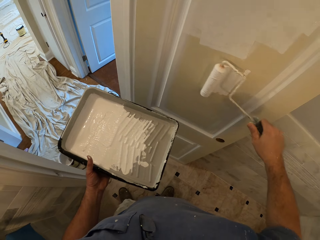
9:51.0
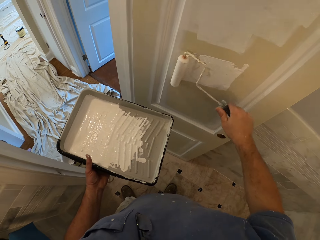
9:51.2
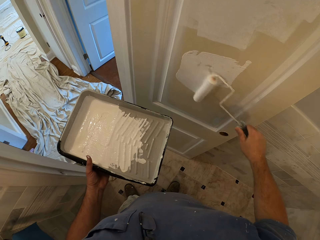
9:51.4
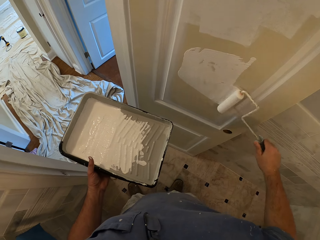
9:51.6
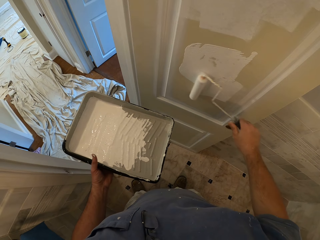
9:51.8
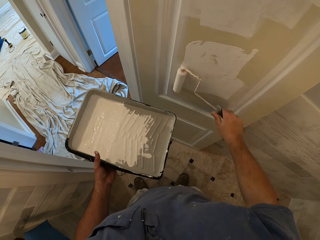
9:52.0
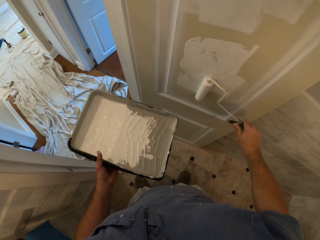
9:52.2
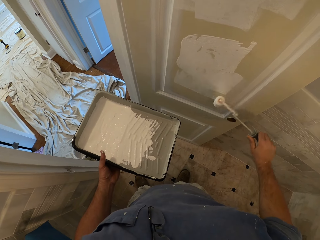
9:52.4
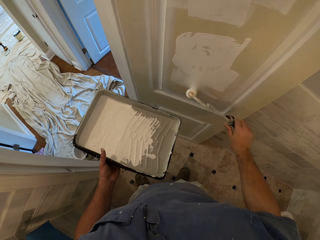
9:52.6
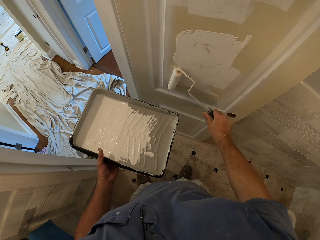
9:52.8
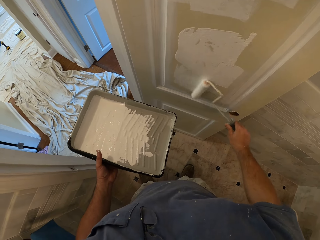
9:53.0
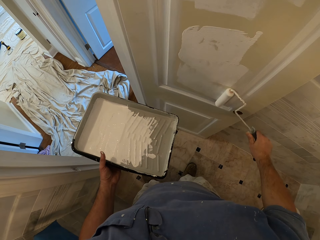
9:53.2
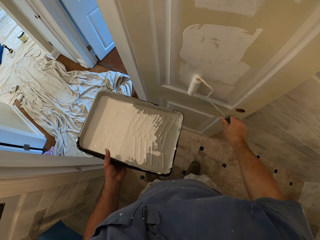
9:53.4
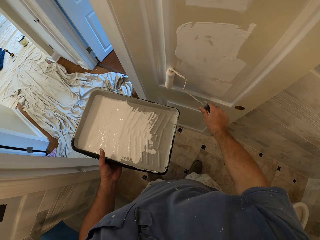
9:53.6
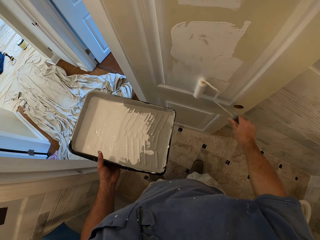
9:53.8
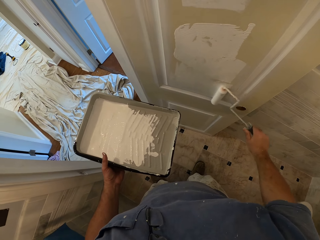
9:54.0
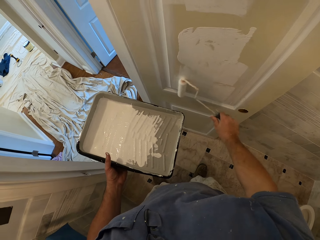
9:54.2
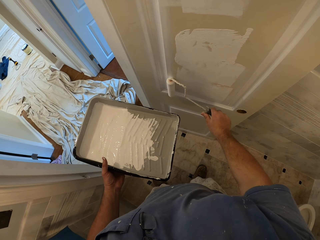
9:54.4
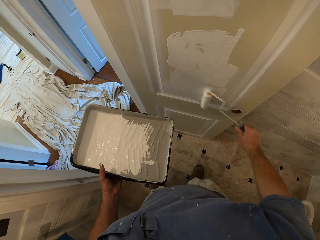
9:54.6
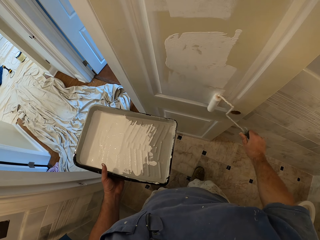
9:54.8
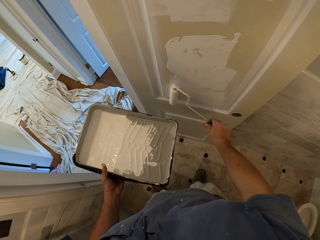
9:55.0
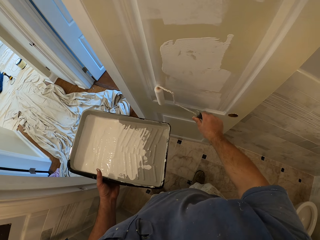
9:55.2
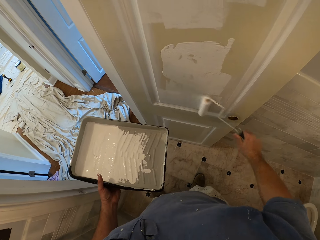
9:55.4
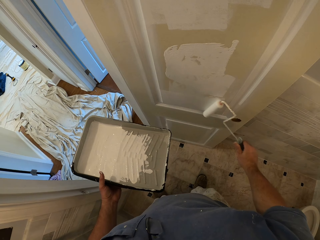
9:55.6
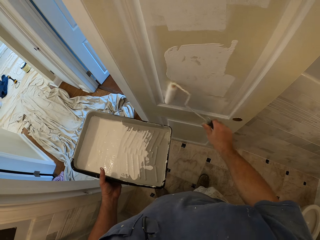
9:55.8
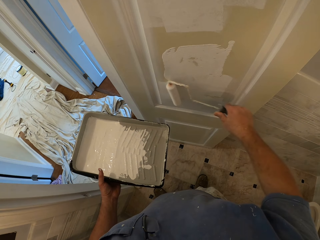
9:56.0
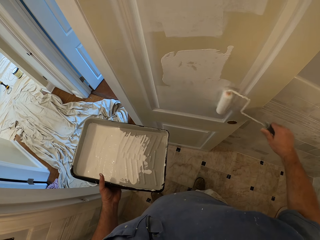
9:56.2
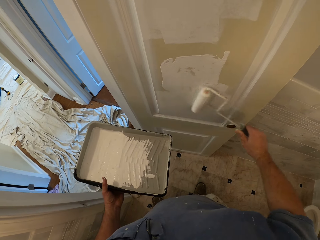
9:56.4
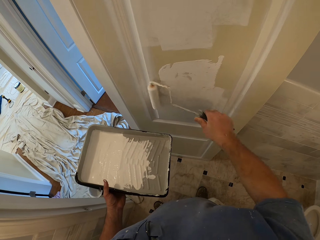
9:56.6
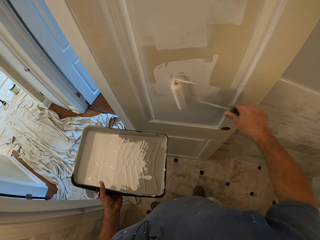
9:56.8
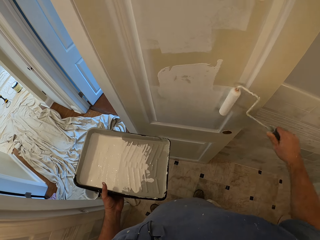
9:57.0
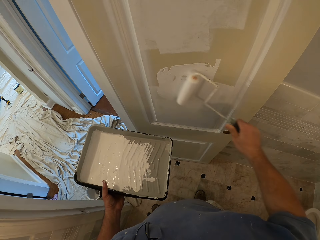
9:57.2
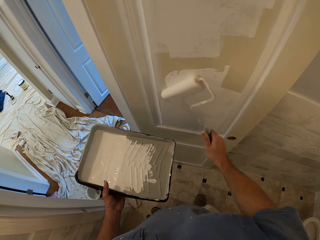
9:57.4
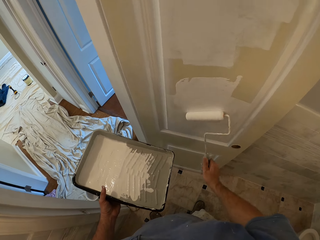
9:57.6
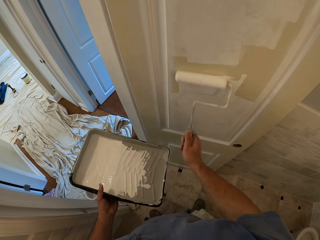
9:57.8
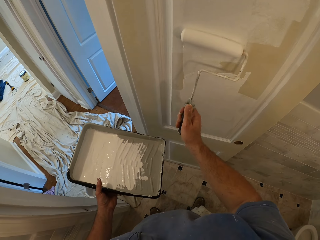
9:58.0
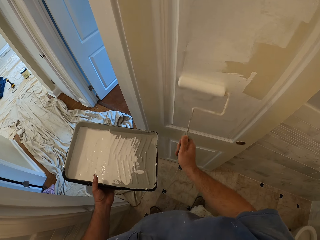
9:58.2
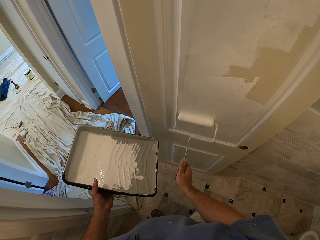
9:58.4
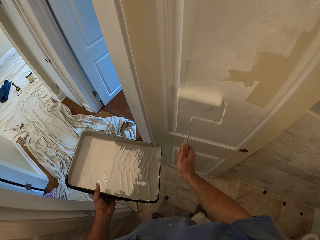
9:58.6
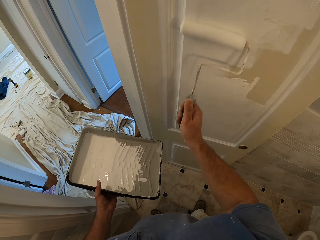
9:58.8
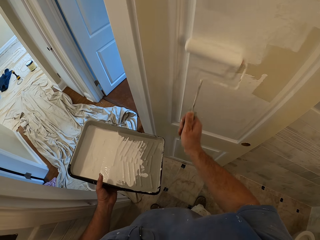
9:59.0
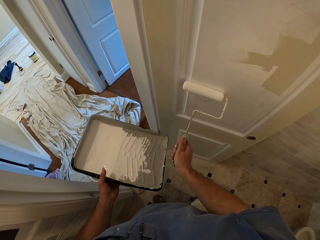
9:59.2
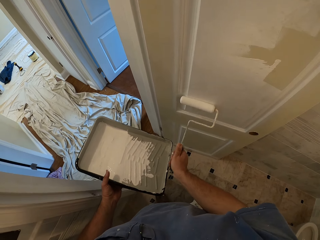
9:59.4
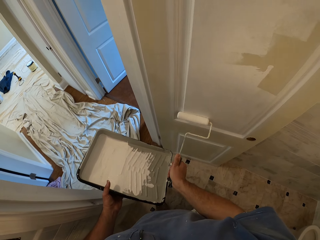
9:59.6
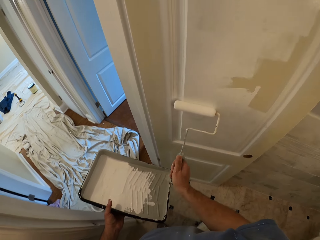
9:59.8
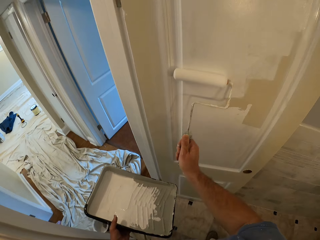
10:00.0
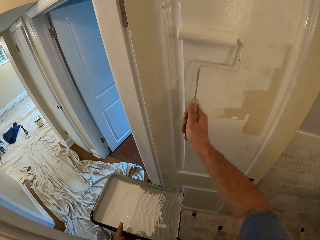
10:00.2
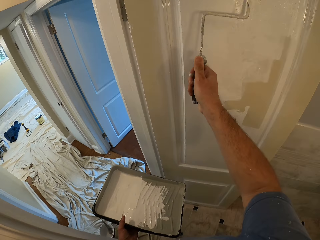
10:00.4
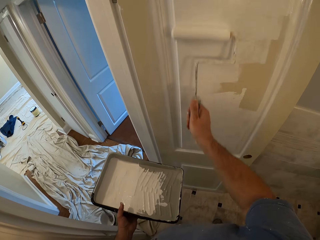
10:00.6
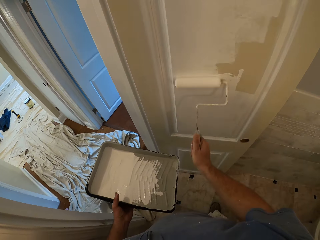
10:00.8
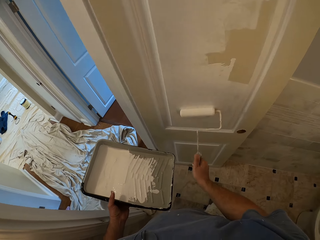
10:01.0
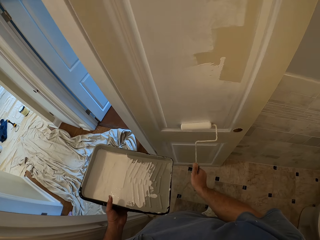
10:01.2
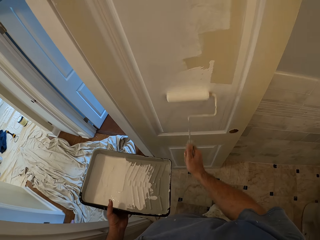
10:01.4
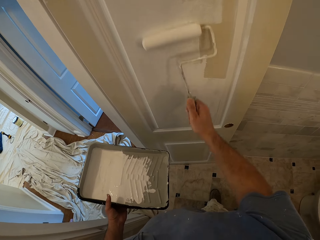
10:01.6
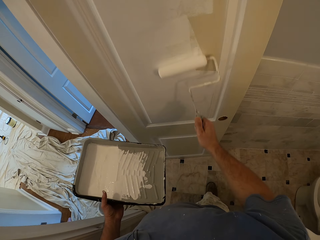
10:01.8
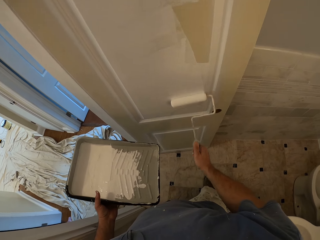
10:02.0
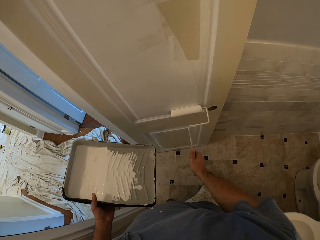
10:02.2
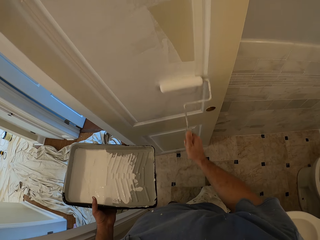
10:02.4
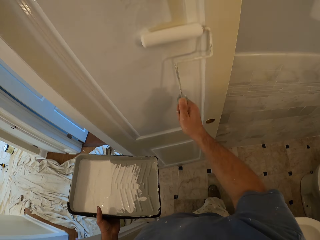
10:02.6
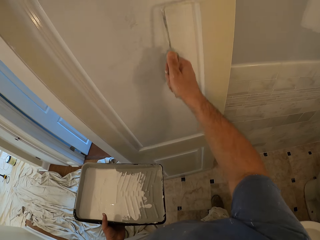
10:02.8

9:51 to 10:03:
The camera wearer paints the door with a paint roller.

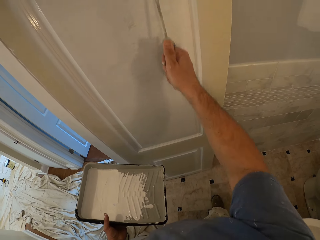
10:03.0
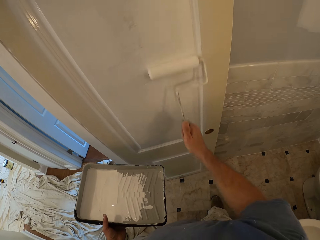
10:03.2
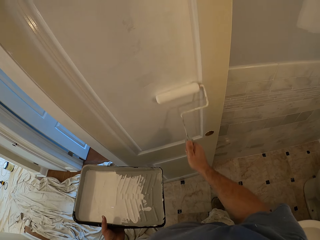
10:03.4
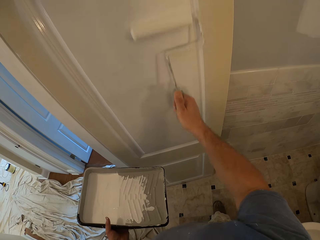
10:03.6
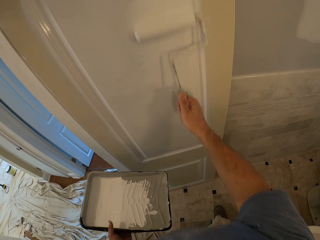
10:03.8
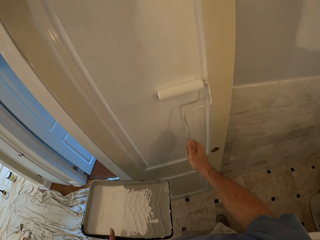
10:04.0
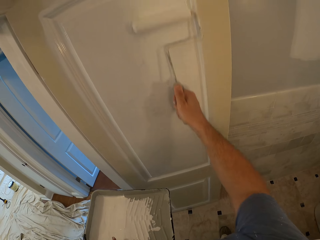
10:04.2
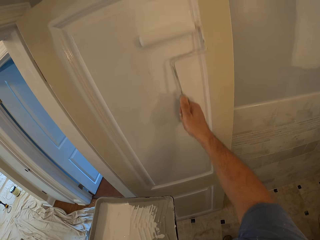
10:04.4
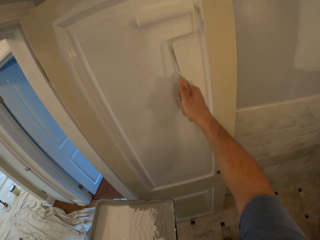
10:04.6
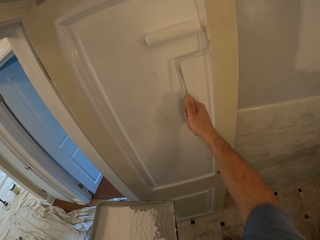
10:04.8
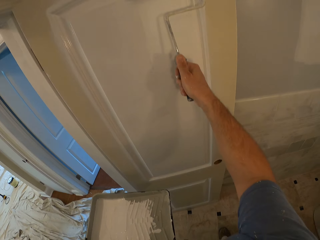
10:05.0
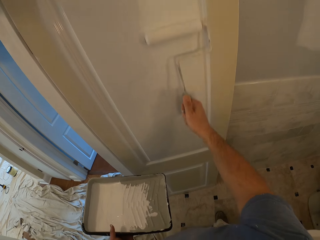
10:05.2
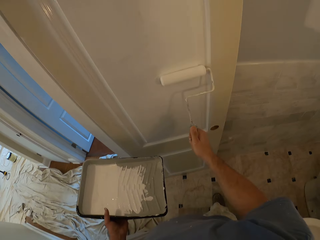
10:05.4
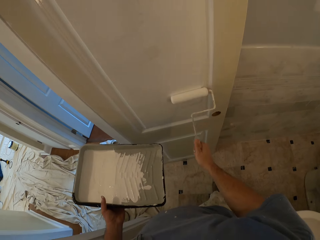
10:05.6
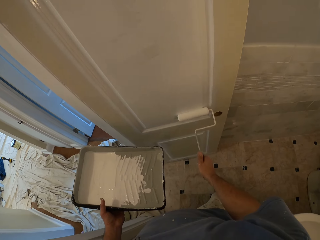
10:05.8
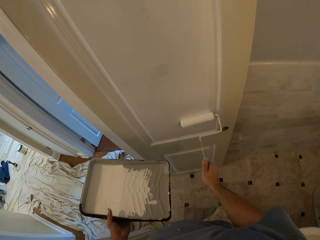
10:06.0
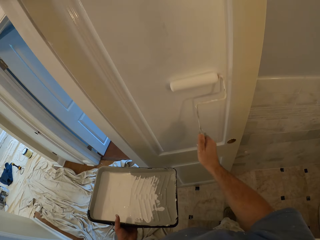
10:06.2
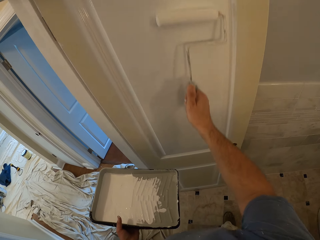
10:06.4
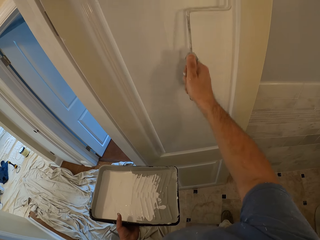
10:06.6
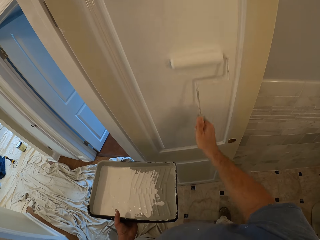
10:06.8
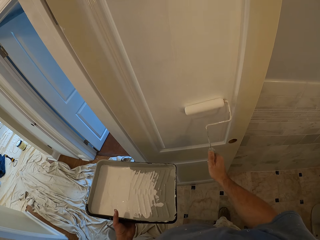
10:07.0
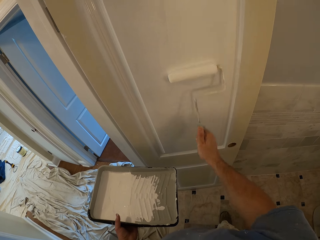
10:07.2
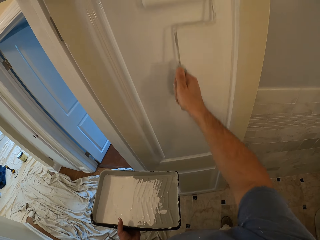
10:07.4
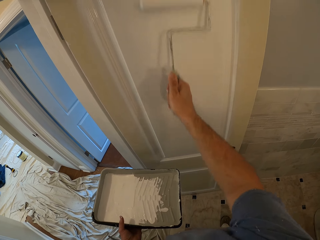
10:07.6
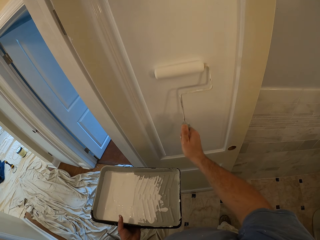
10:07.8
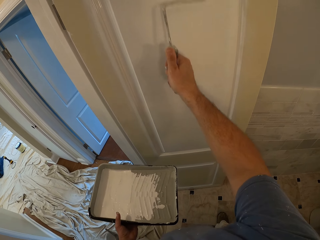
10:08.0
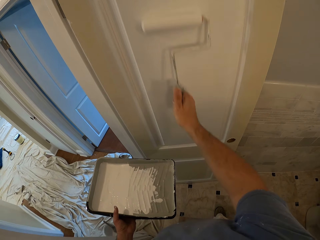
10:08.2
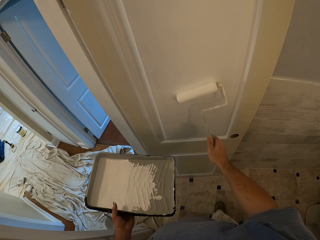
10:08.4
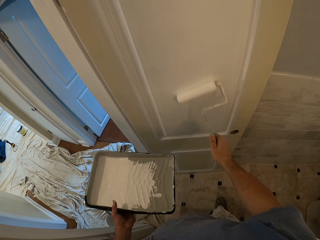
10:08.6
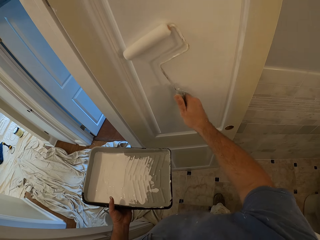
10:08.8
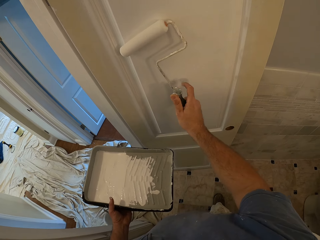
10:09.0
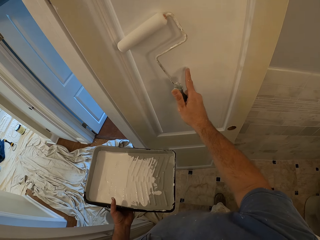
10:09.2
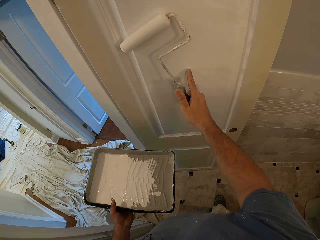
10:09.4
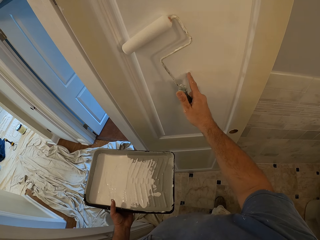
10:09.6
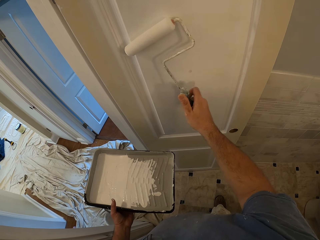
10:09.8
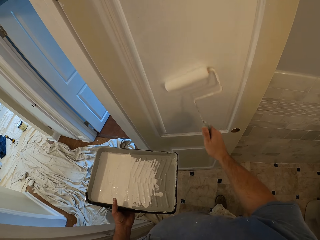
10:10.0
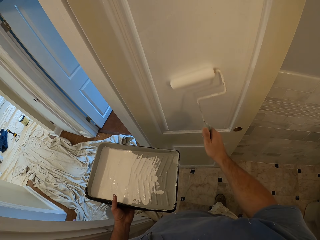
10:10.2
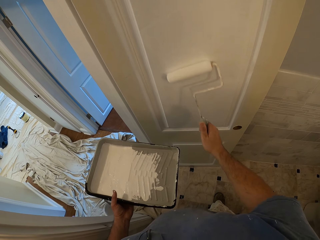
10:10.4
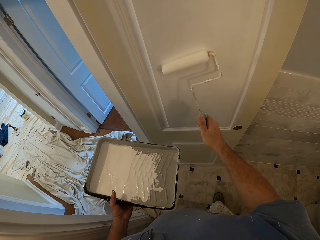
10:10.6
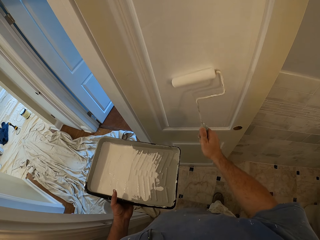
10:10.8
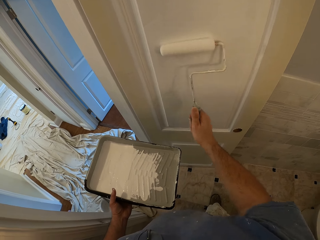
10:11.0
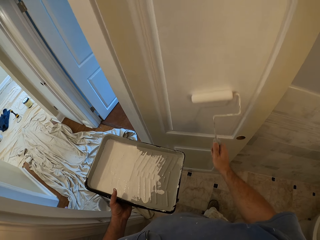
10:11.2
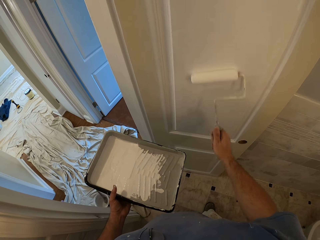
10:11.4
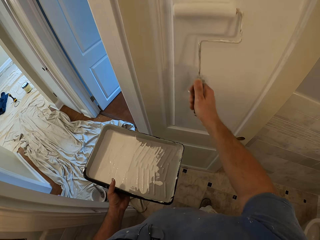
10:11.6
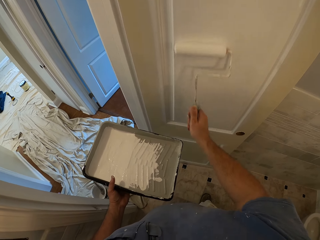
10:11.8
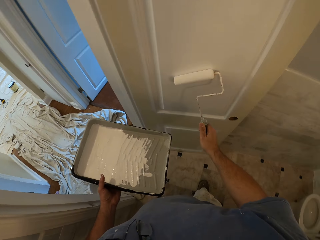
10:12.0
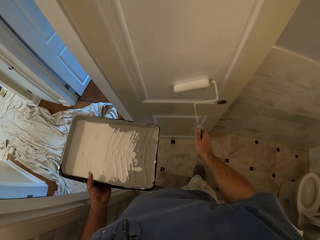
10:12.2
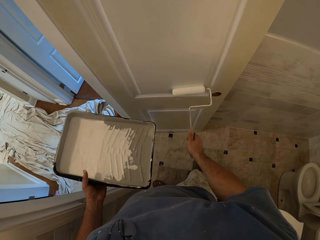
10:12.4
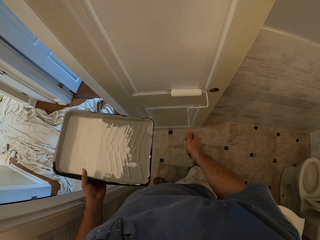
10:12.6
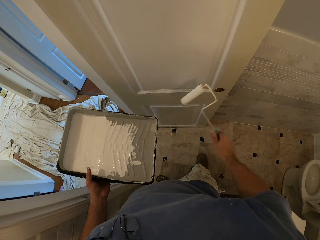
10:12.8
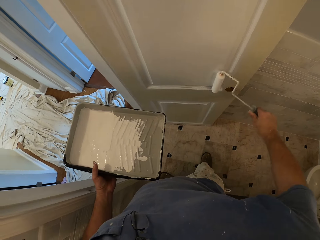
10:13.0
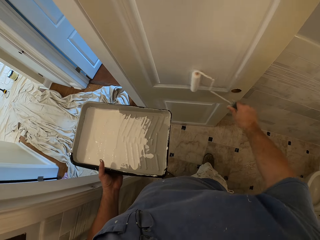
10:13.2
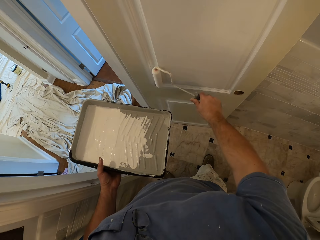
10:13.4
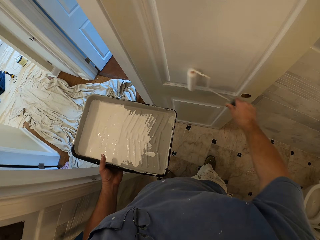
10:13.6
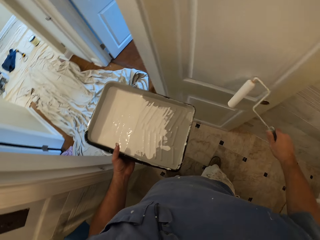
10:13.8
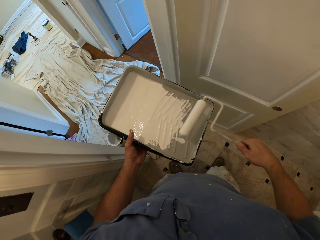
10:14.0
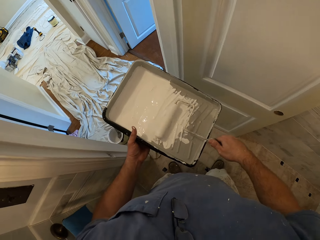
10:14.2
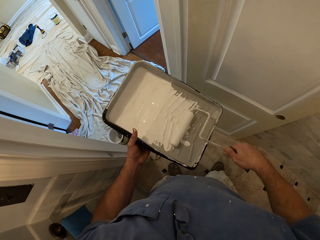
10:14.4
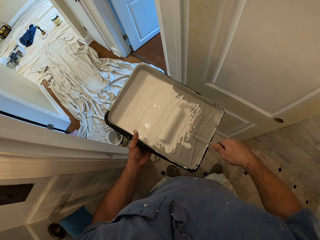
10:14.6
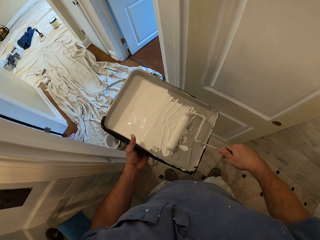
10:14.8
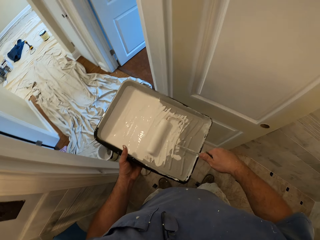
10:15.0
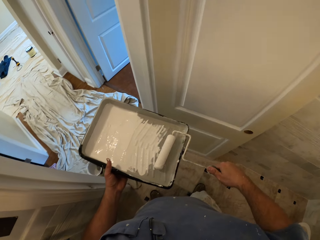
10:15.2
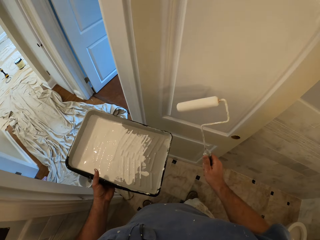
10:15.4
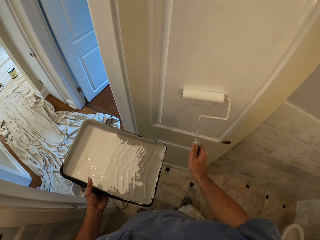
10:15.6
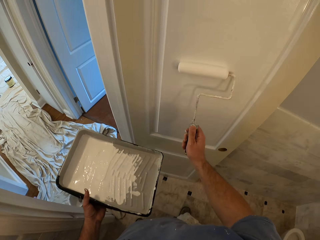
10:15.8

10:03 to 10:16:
The camera wearer rubs the door with his finger. He paints the door. He dips the paint roller into the paint tray.
